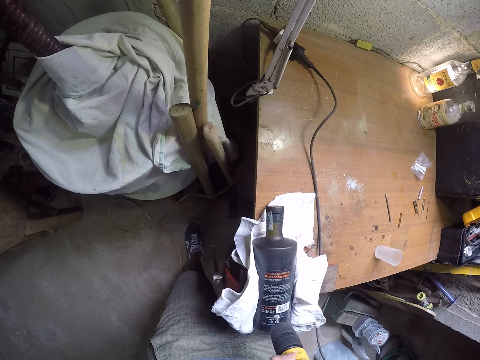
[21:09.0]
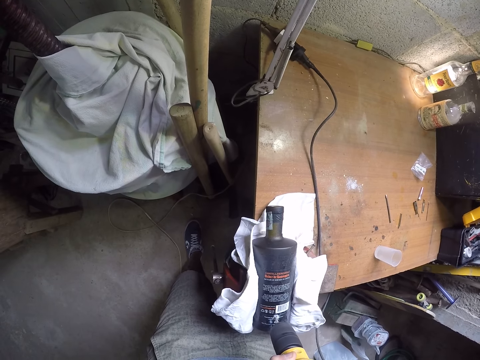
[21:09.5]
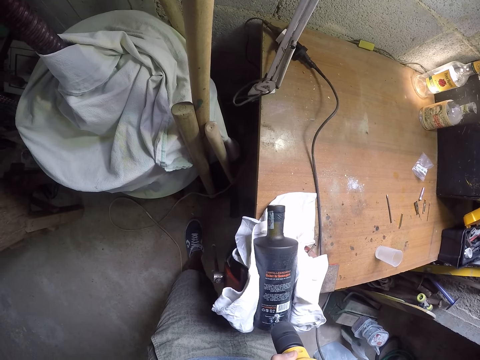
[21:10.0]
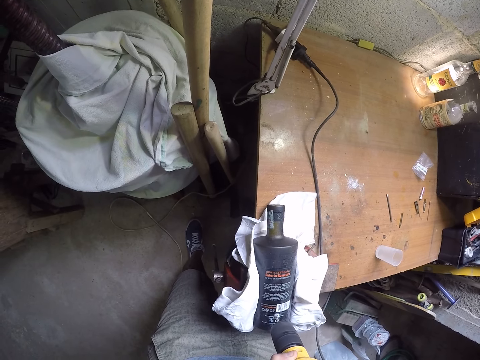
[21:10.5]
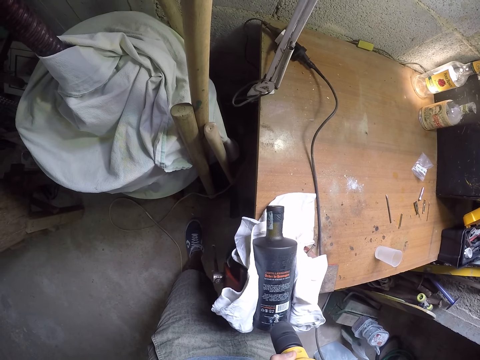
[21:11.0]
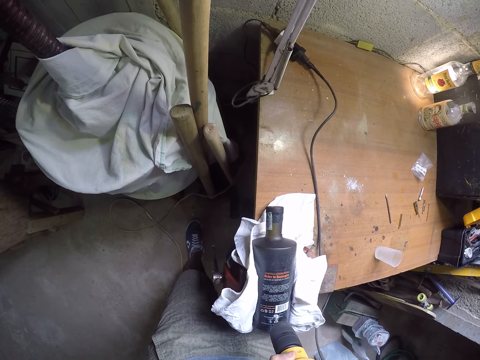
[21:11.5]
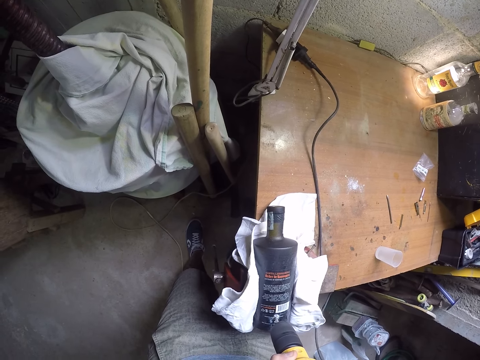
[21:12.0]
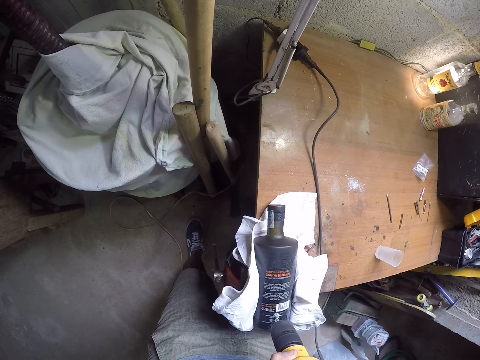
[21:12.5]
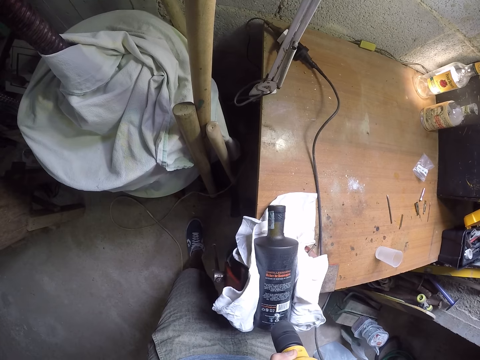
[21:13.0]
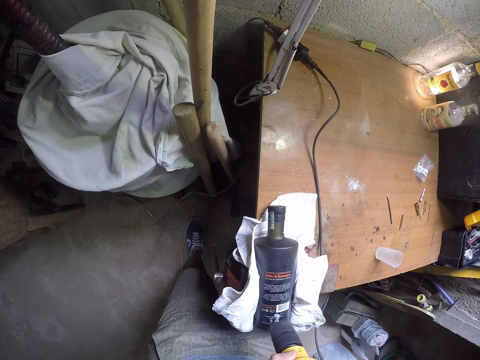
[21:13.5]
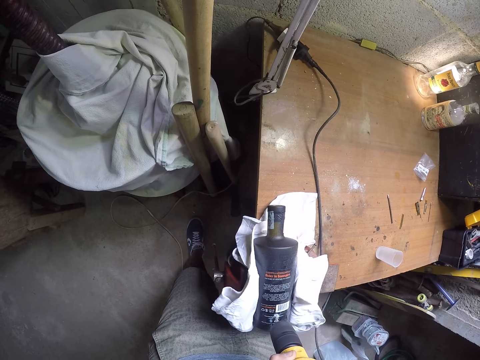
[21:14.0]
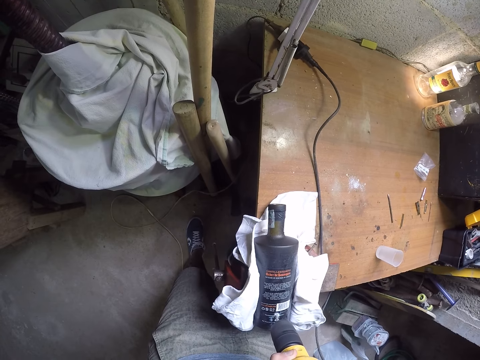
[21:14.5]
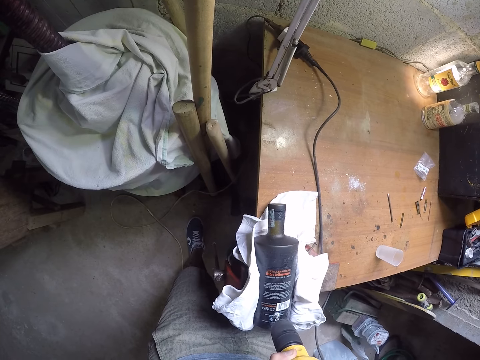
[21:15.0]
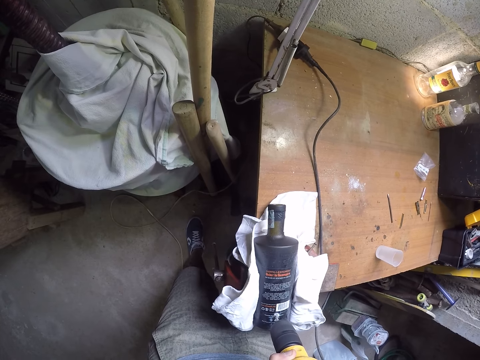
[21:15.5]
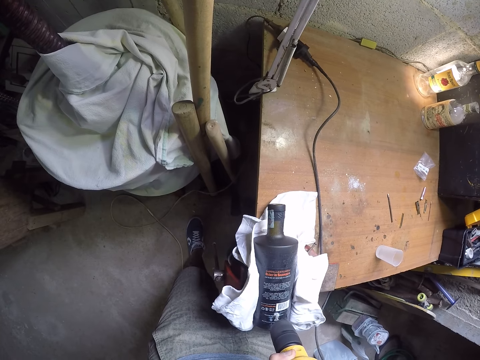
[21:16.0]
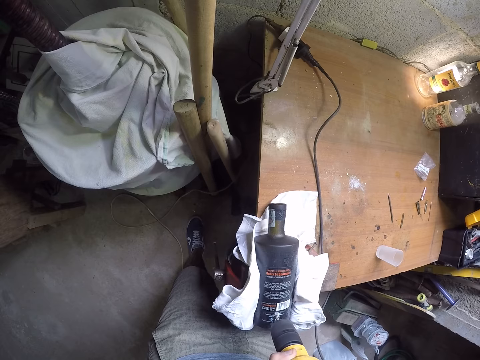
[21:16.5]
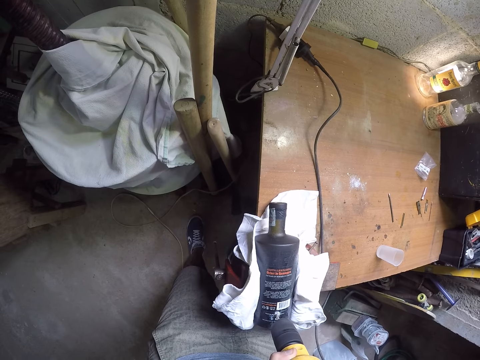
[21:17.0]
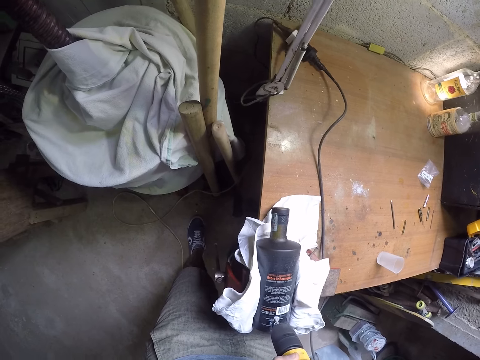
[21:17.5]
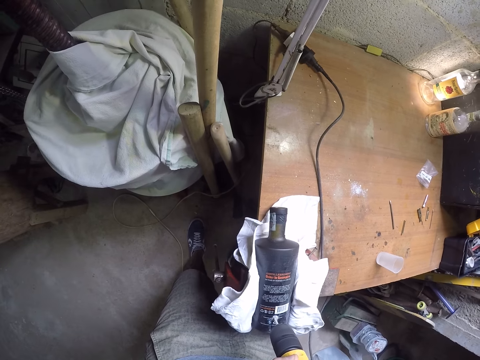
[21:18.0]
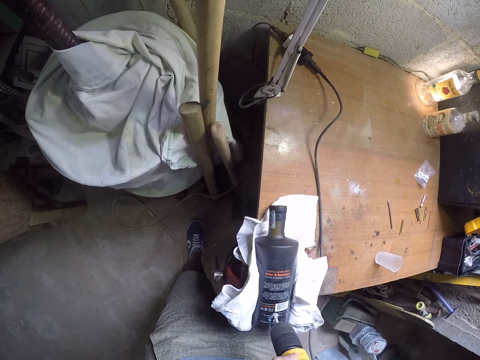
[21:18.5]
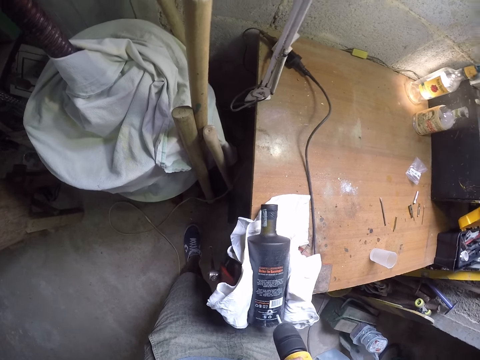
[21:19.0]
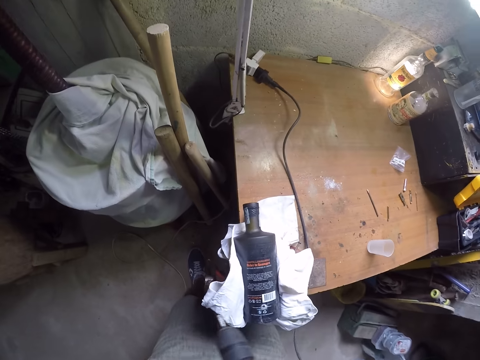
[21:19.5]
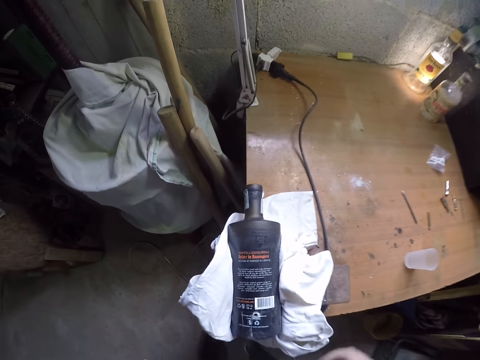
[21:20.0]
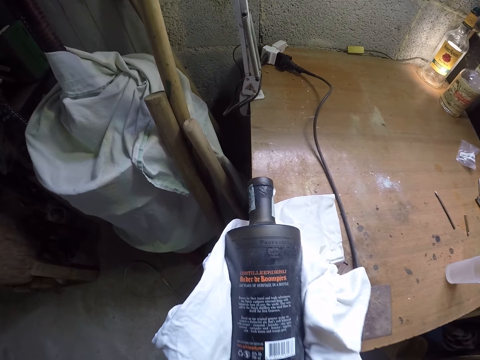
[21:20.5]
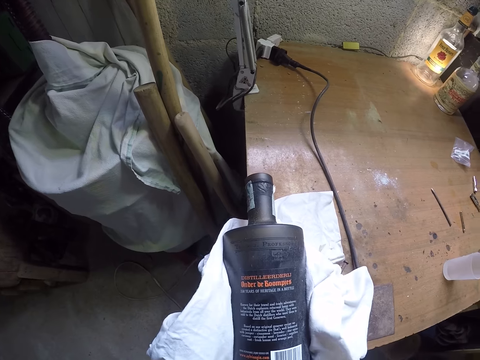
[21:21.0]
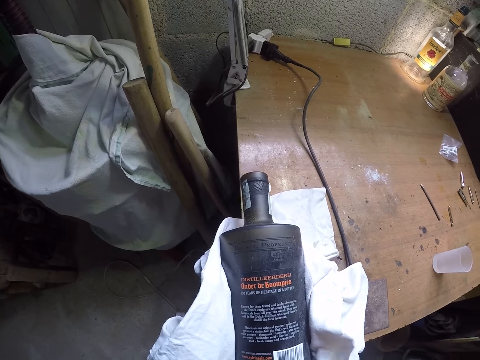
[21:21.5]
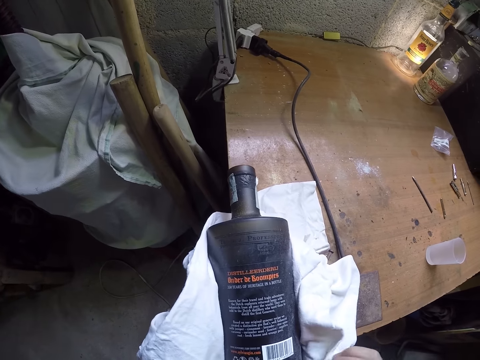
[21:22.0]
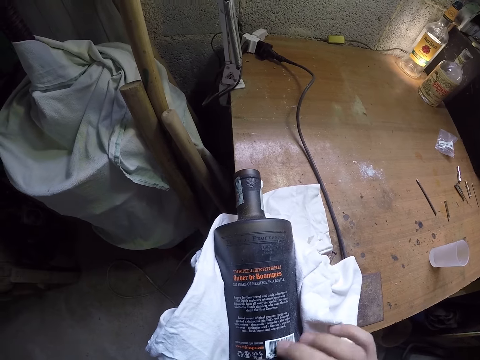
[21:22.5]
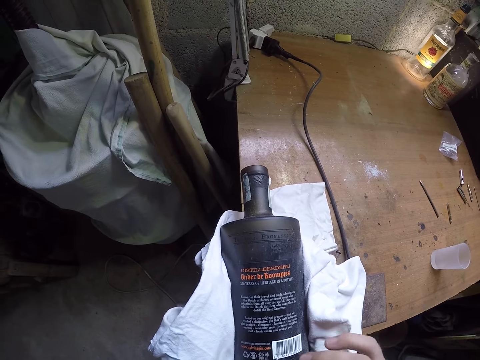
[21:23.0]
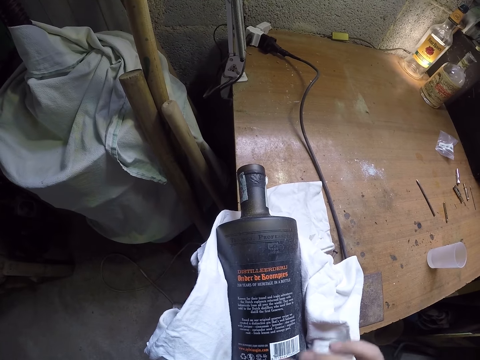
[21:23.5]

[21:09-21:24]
The camera wearer removes the drill bit from the hole. They hold a cloth and clean the holes.

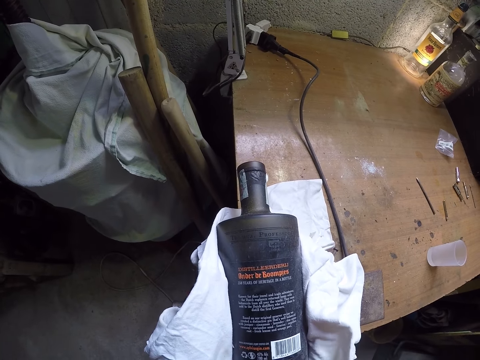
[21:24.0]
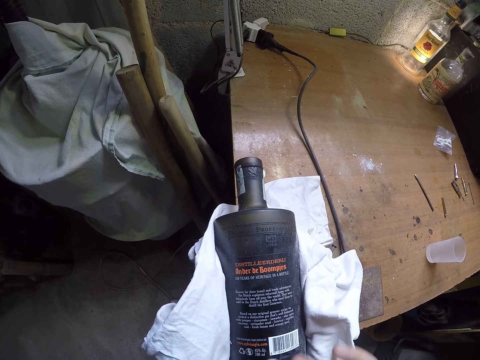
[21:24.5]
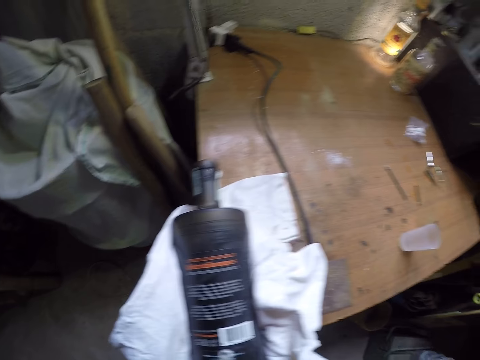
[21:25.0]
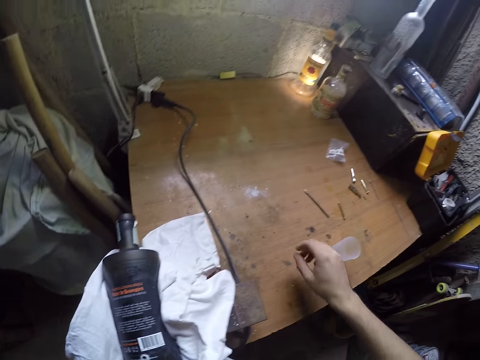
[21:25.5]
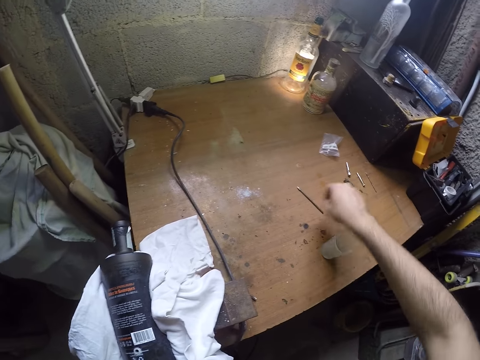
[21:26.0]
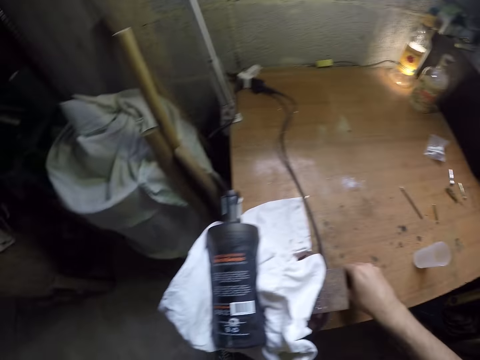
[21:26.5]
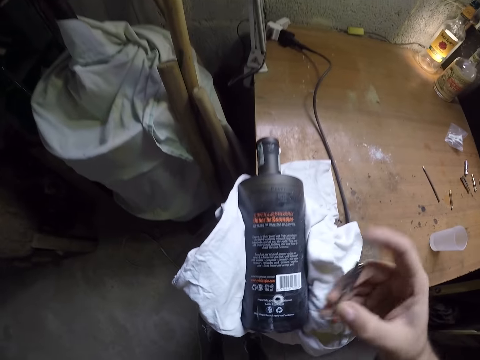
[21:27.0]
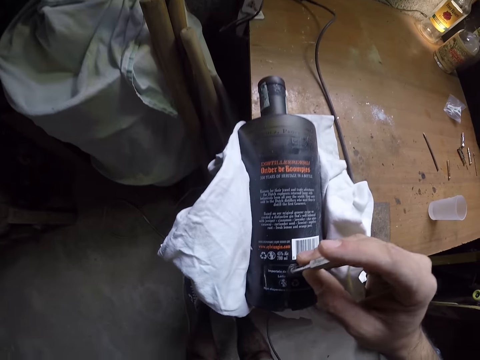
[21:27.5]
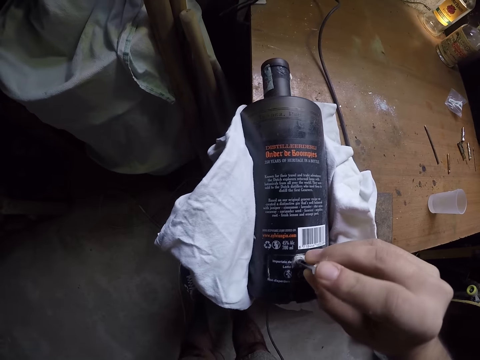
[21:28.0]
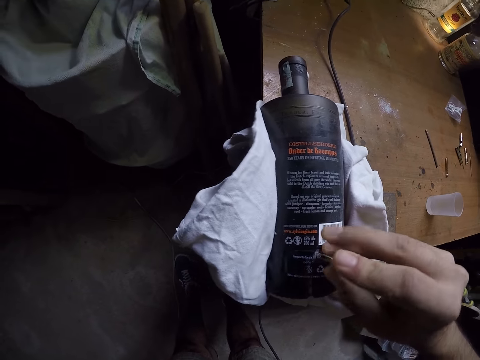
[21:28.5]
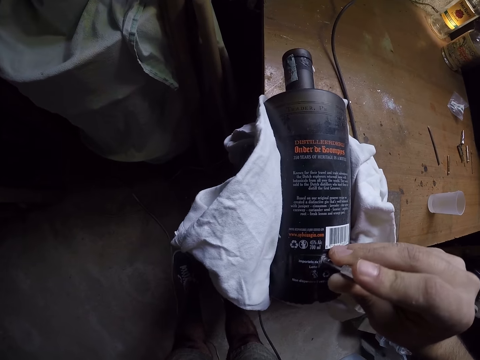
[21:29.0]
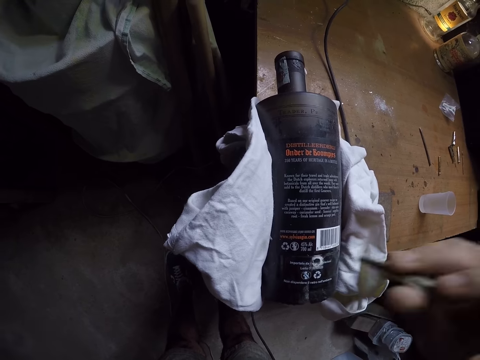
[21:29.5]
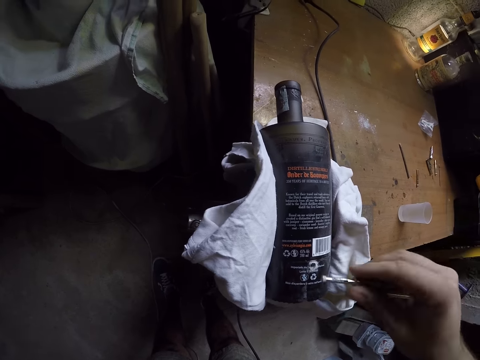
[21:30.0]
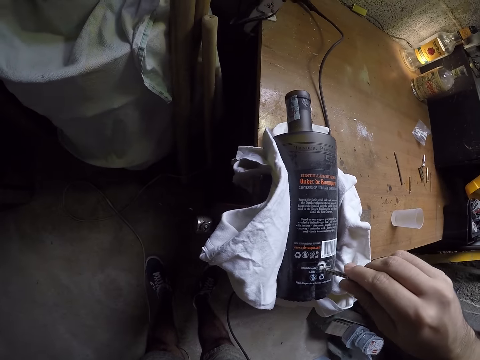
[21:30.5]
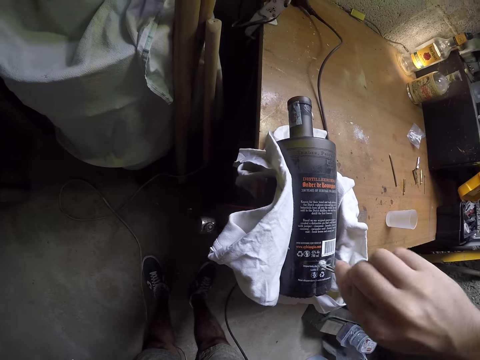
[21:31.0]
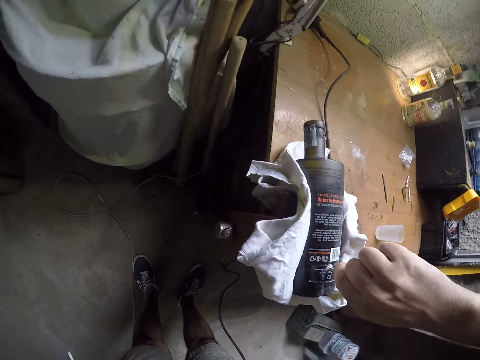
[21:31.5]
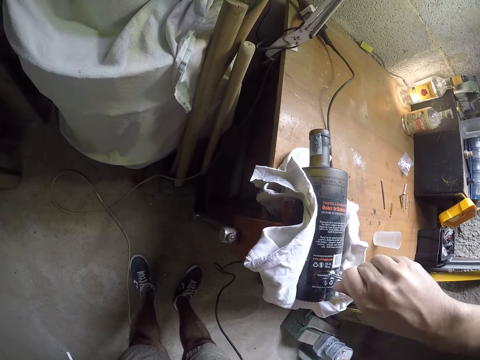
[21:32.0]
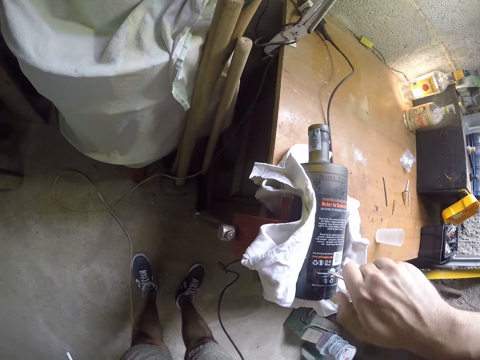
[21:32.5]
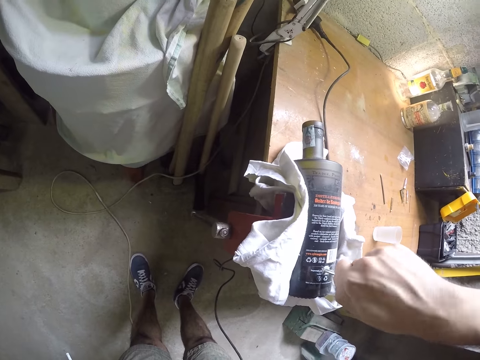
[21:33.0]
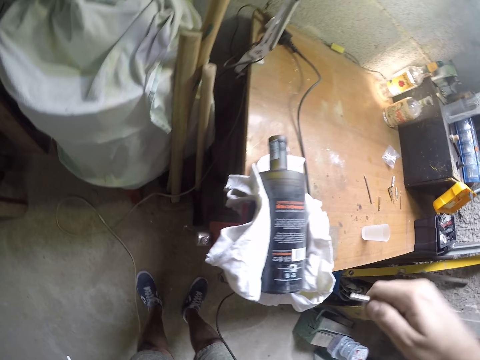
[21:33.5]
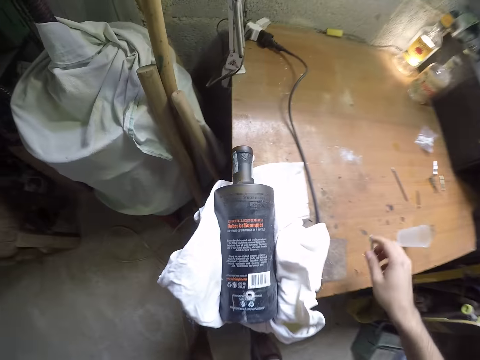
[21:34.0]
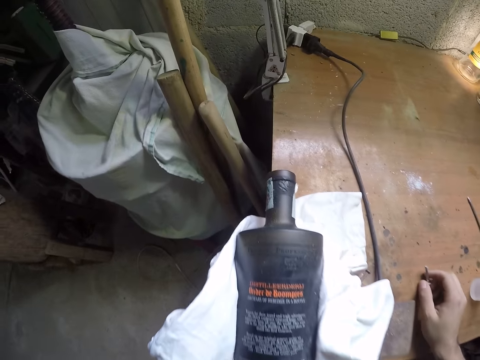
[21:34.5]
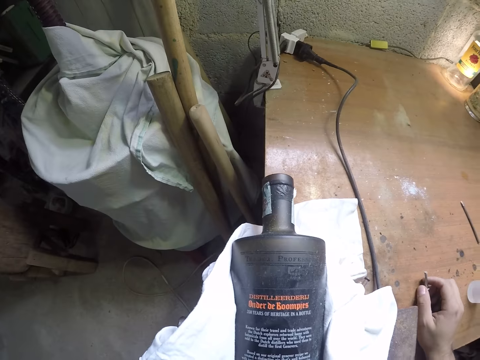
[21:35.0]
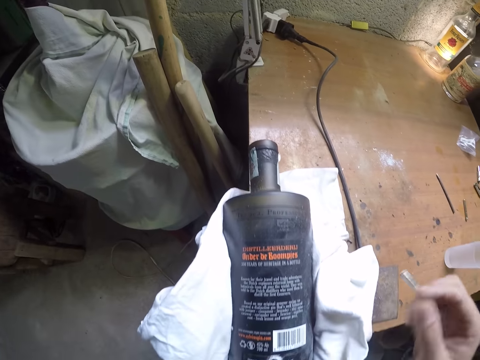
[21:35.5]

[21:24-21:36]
The camera wearer picks up the drill-bit from the table with his right hand. He puts the drill-bit in his right hand into the hole in the bottle. He removes the drill-bit from the hole in the bottle with his right hand. He puts the drill-bit in his right hand into the hole in the bottle. He turns the drill-bit in the hole in the bottle with his right hand. He fixes the drill-bit in the hole. He places a hand on the table.
